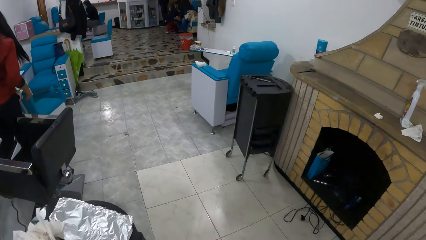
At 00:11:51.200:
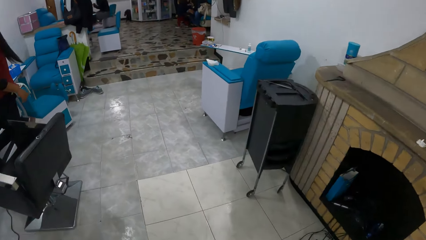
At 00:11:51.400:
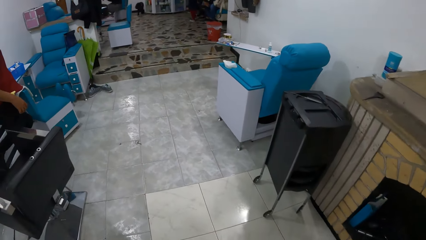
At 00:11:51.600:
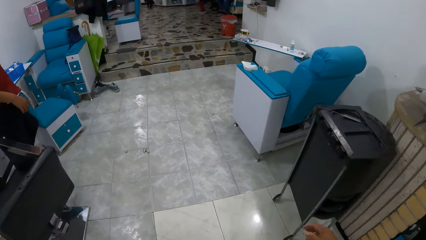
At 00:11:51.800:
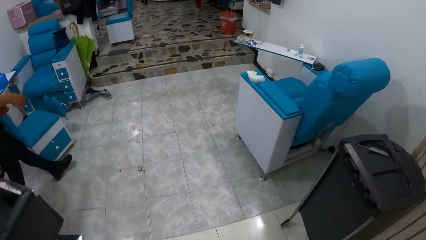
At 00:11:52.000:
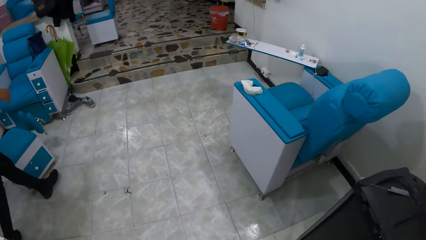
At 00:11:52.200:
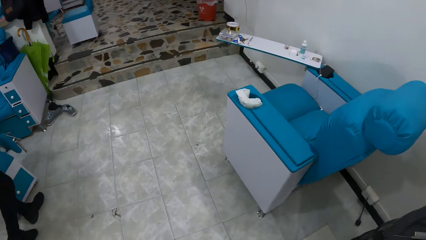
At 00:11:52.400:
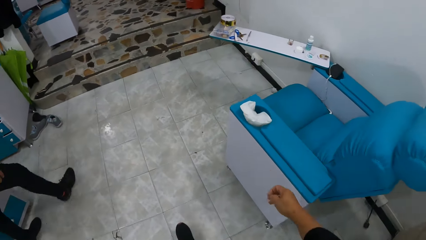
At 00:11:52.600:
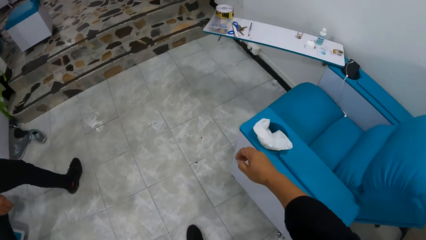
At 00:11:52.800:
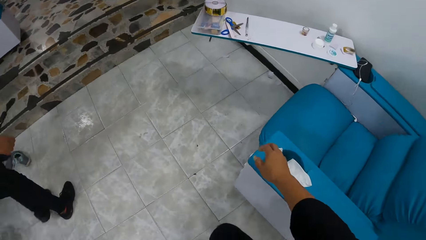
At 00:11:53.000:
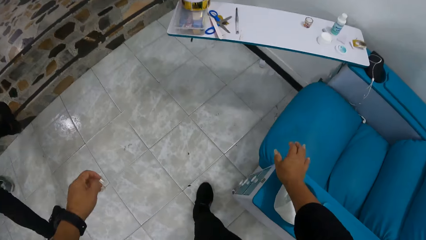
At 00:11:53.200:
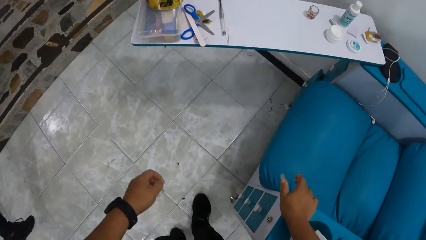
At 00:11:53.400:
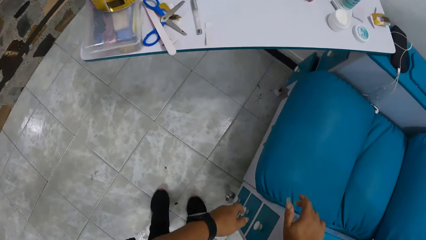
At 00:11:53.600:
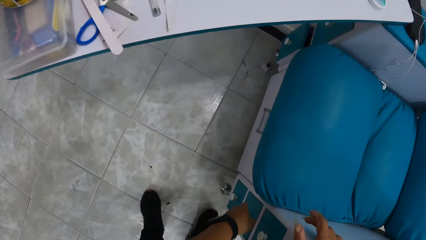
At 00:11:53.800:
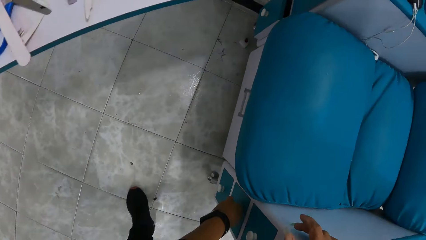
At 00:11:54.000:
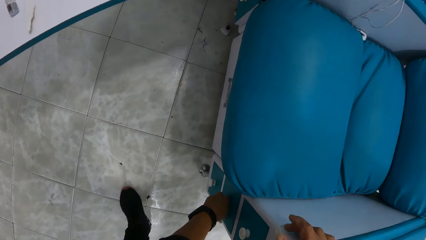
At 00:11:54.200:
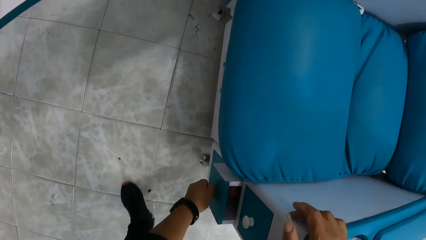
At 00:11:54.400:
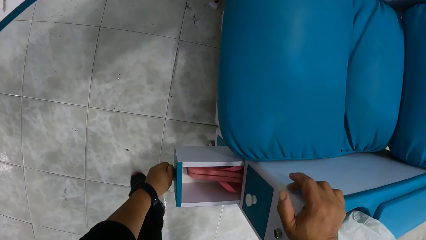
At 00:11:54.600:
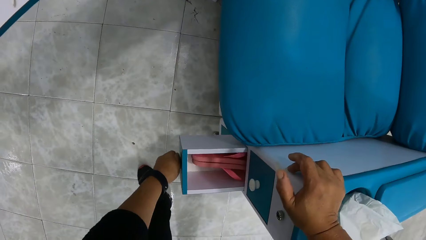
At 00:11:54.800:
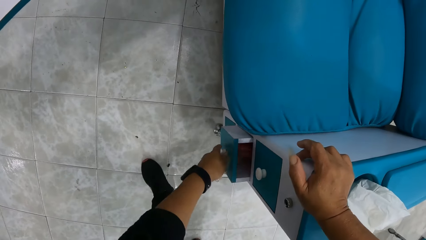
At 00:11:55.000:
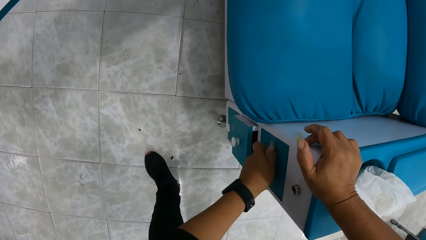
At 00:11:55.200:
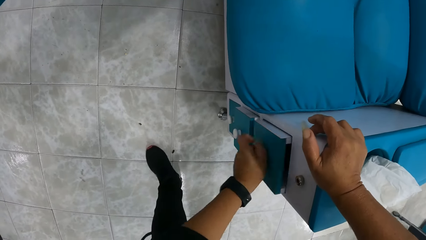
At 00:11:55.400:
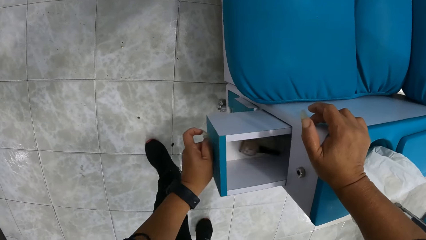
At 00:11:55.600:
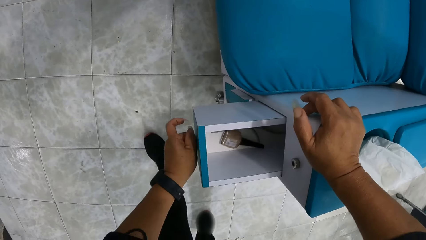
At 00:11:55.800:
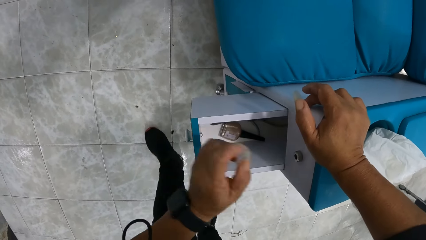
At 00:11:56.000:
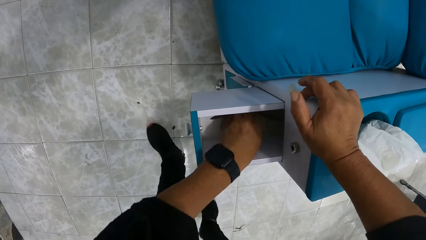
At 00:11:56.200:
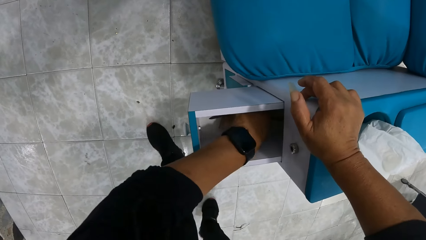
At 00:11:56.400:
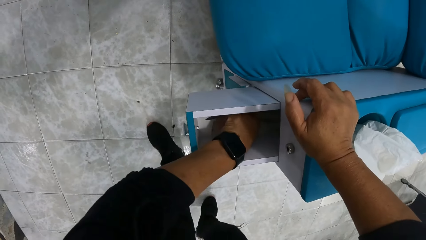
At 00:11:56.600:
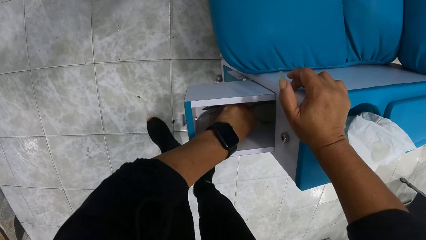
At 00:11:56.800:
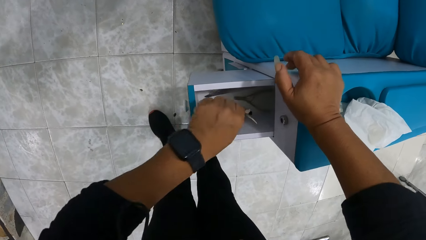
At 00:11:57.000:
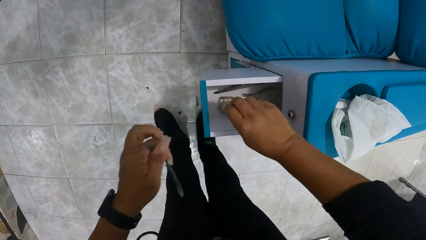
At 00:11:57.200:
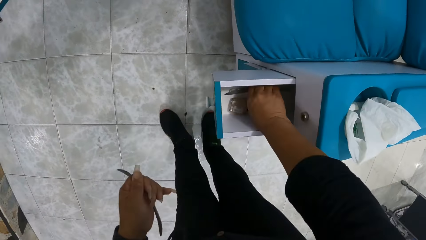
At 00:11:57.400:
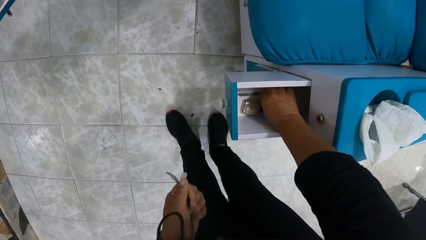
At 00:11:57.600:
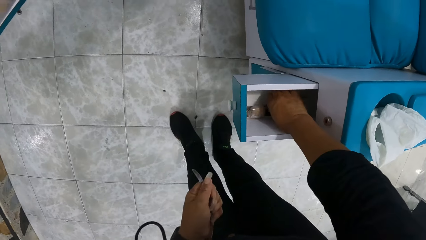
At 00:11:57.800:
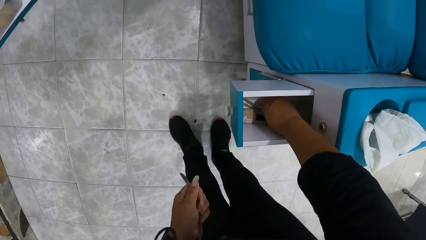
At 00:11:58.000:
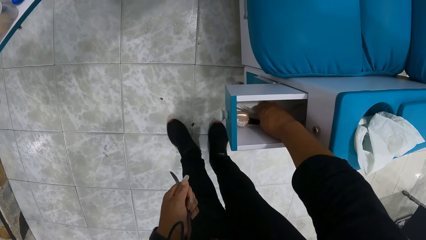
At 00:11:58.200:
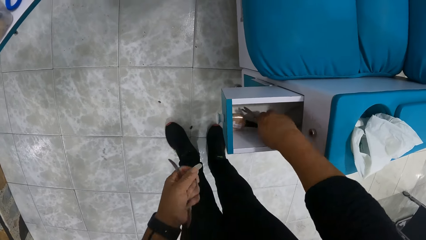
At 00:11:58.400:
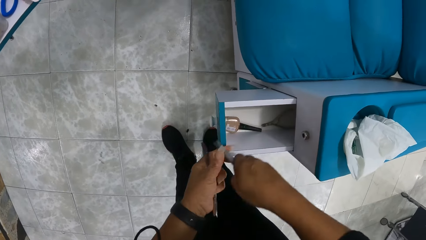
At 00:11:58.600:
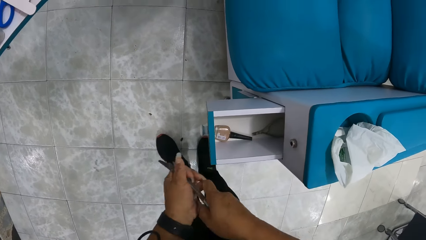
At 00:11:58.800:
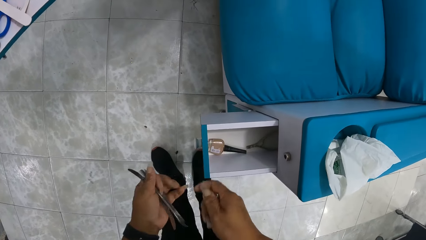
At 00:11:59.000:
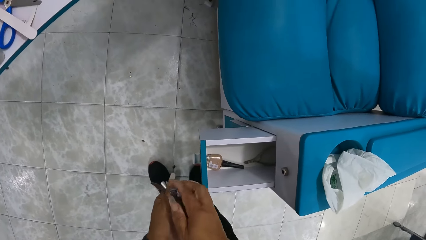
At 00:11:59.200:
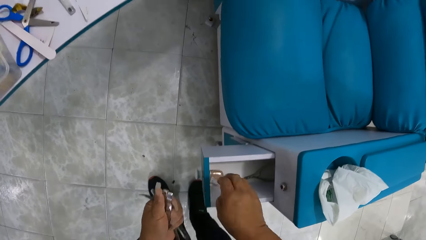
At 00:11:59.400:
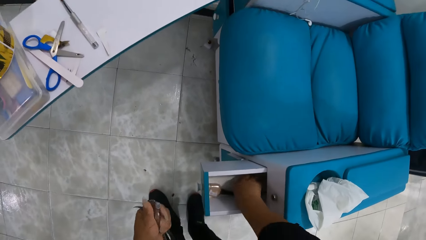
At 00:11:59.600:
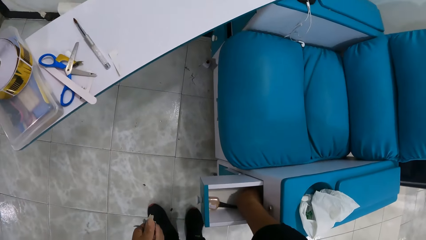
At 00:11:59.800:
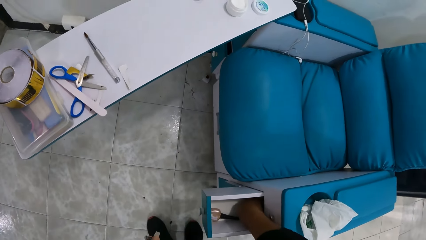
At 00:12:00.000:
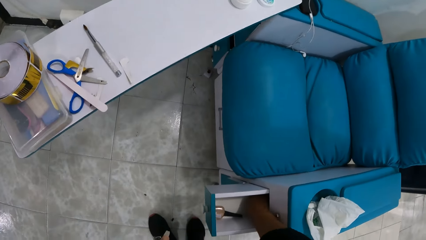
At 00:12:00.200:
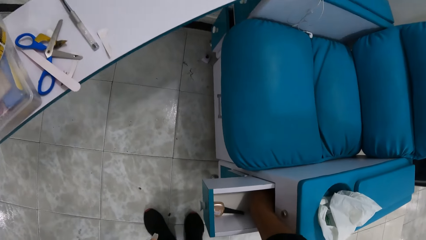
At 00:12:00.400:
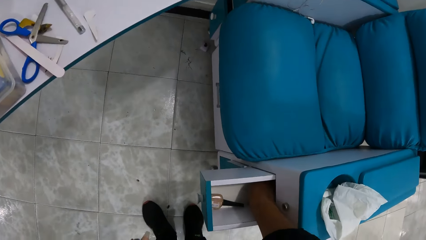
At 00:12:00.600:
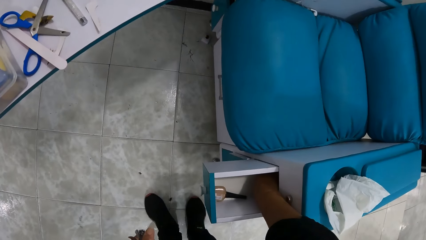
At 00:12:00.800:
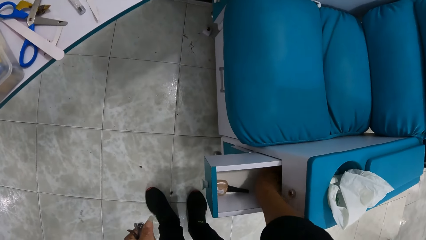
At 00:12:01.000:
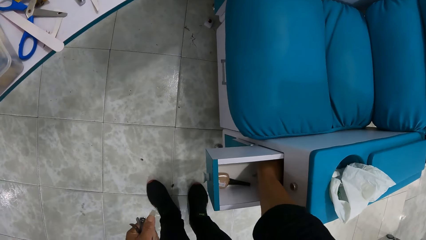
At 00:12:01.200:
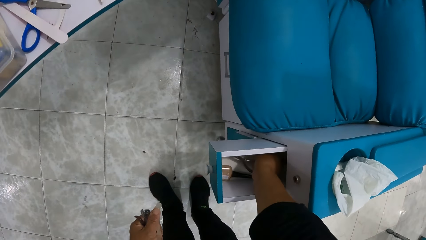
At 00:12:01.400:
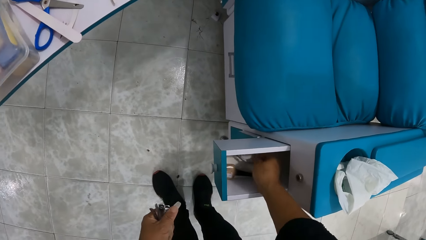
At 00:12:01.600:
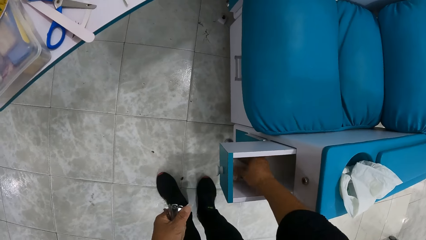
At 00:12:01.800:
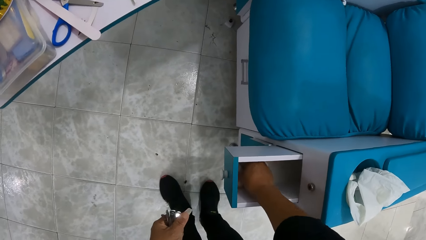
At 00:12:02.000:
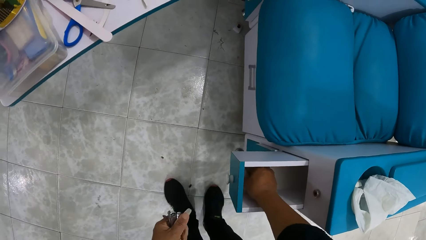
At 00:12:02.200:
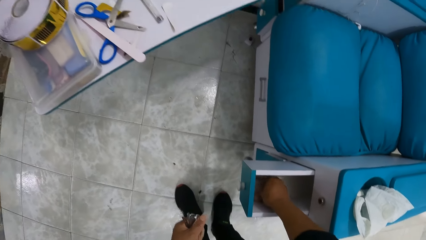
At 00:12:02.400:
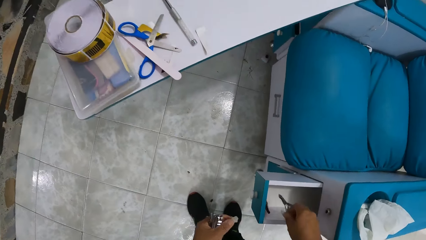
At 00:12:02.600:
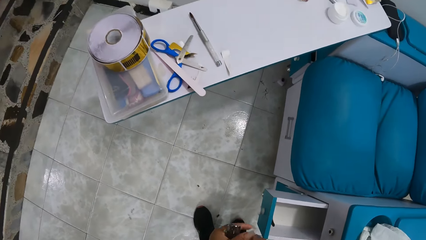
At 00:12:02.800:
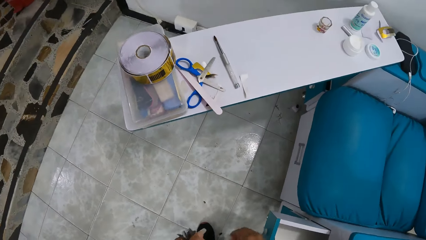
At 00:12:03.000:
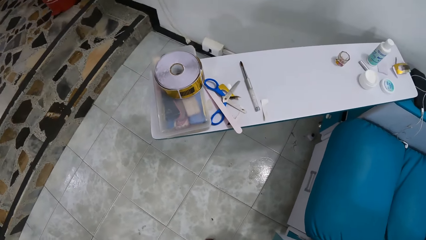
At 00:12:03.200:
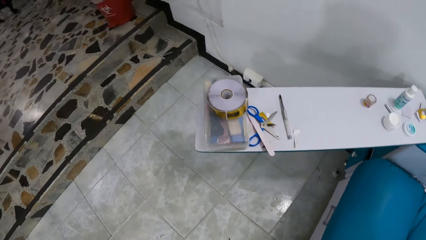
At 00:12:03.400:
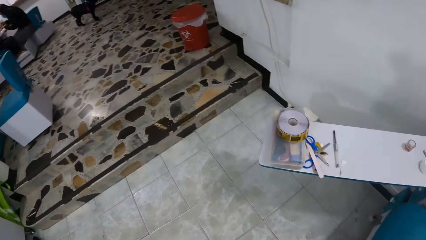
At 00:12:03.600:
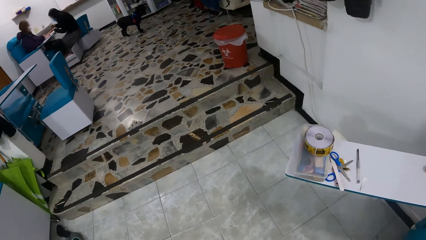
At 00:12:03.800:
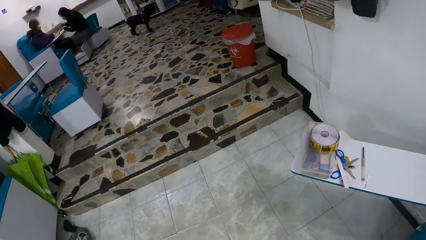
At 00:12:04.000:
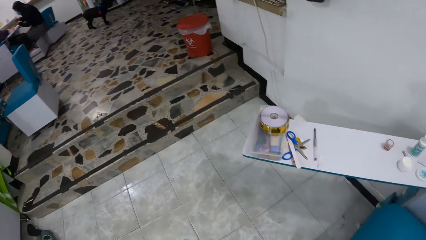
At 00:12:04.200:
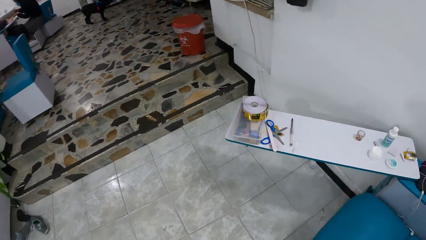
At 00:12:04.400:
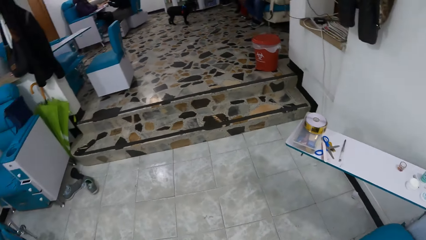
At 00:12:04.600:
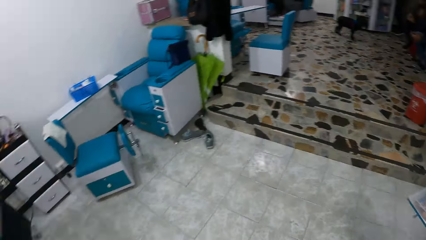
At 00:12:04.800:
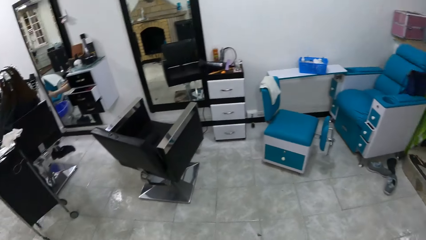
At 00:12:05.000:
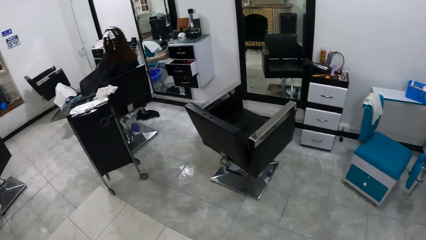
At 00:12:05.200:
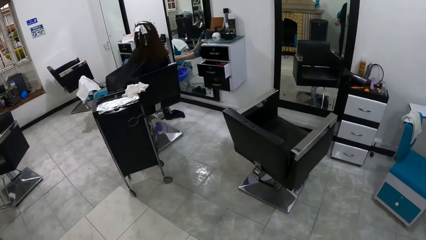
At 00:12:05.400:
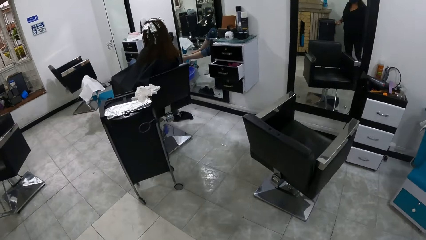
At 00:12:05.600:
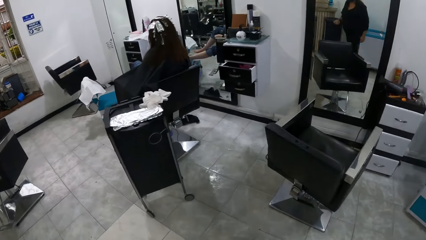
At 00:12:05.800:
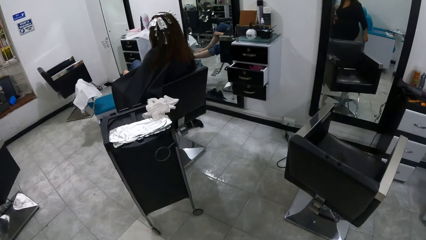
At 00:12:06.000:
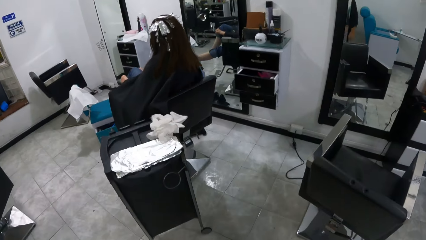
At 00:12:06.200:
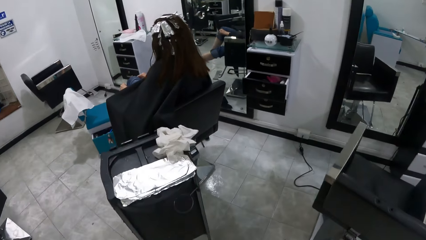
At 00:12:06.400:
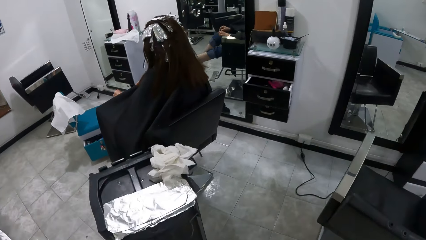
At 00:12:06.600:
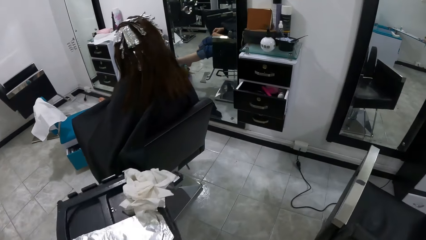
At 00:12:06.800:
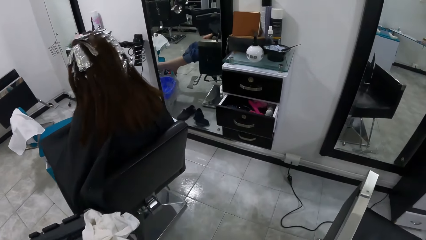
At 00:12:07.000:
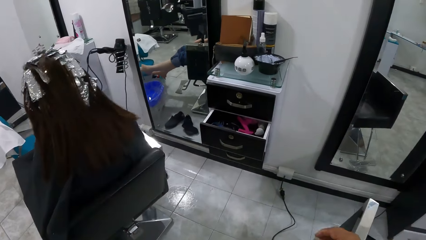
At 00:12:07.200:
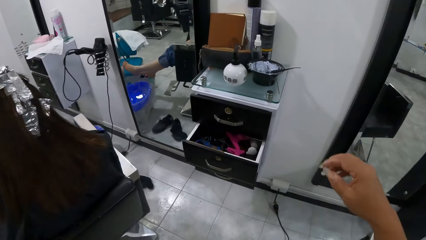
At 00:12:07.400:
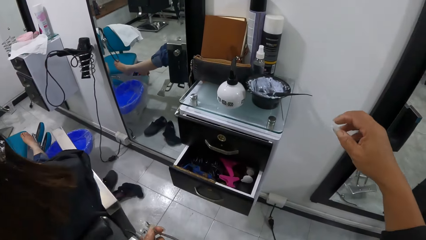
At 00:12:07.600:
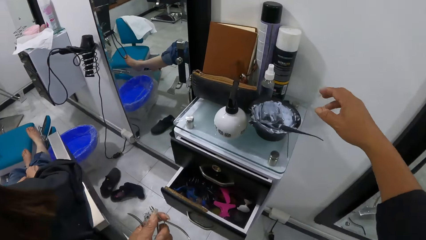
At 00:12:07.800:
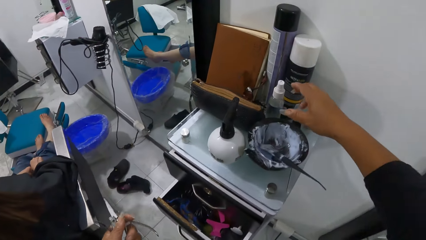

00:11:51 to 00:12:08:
The camera wearer walks around. They open the drawer, close the drawer, and open the drawer. They pick up a cuticle trimmer from the drawer. They close the drawer. They walk around.
